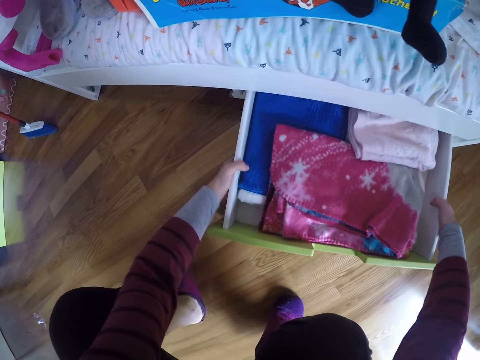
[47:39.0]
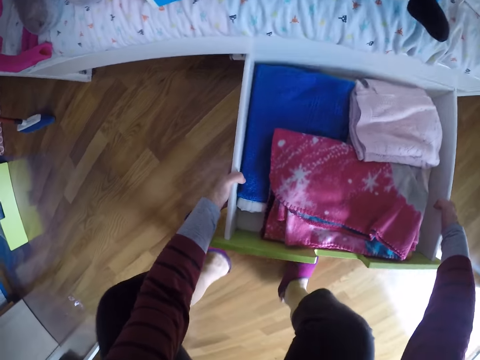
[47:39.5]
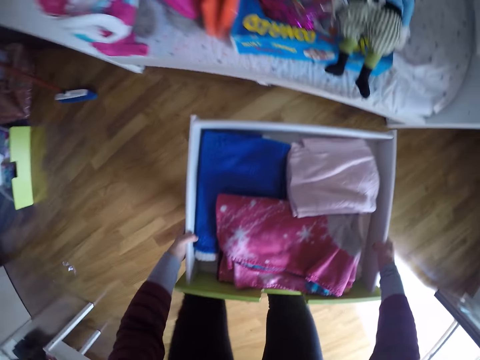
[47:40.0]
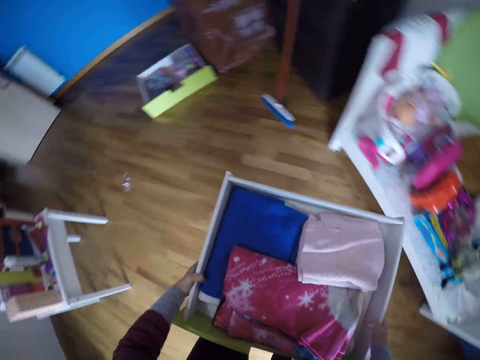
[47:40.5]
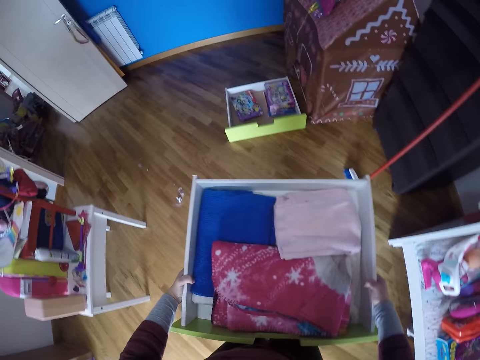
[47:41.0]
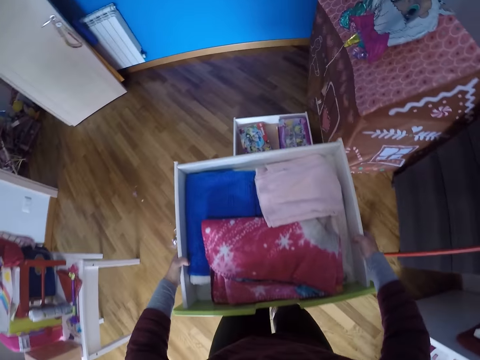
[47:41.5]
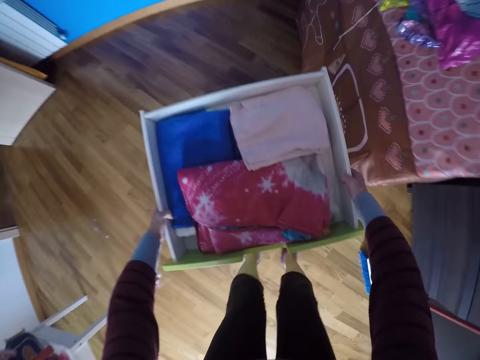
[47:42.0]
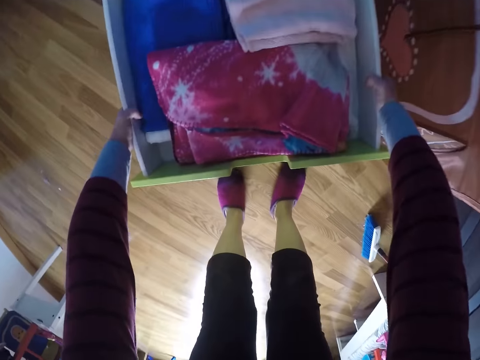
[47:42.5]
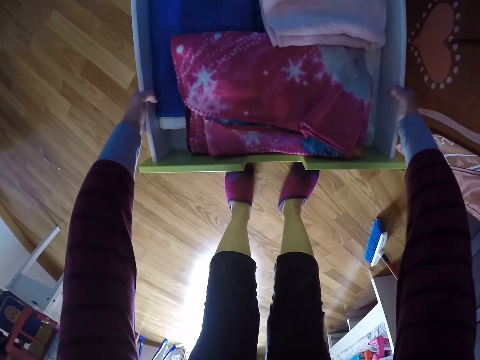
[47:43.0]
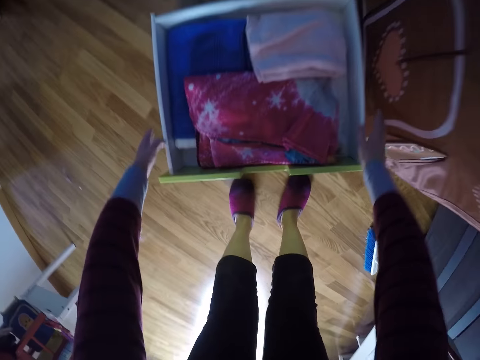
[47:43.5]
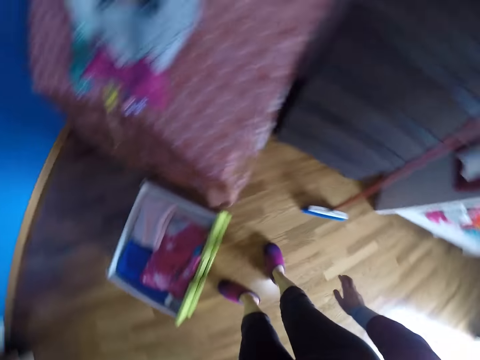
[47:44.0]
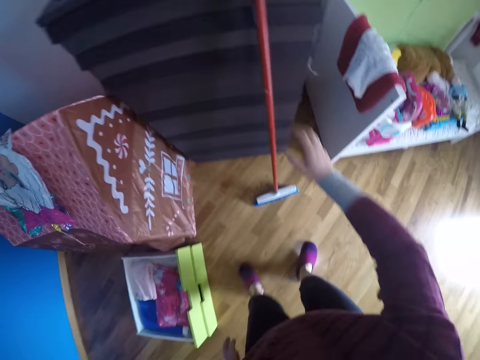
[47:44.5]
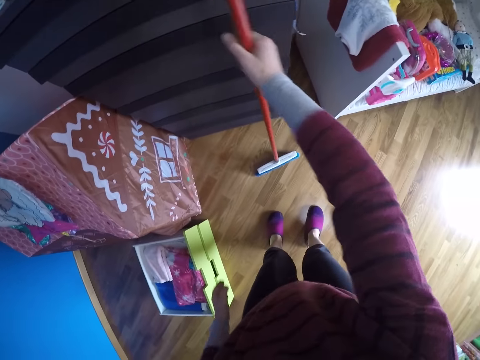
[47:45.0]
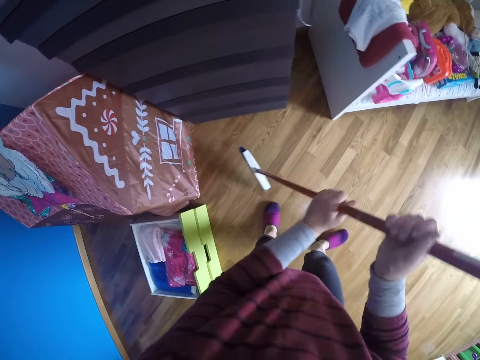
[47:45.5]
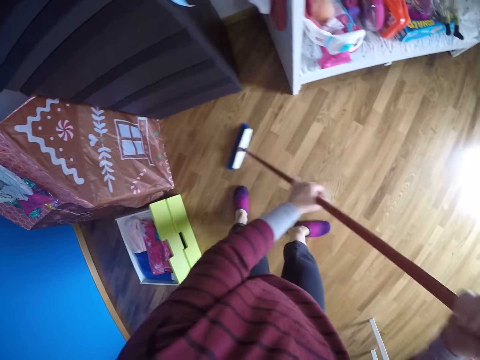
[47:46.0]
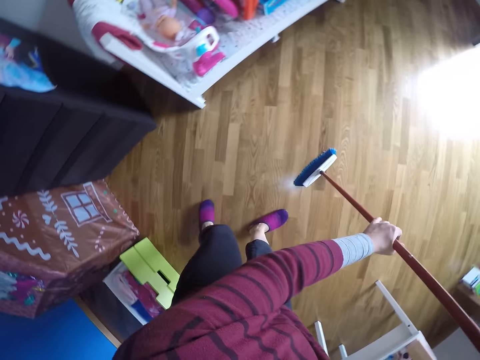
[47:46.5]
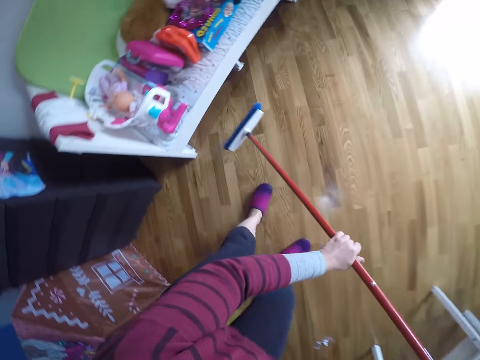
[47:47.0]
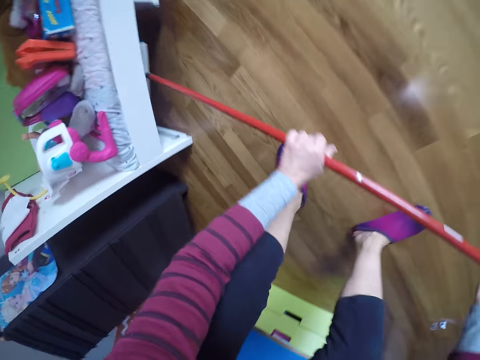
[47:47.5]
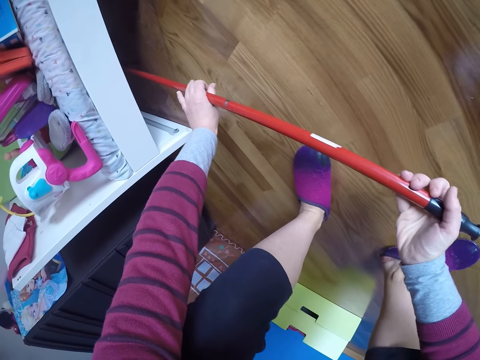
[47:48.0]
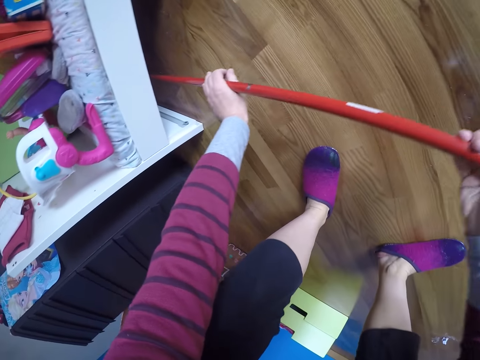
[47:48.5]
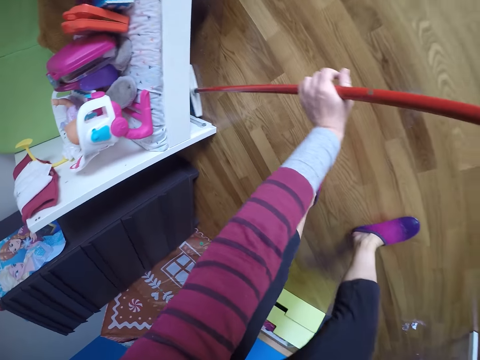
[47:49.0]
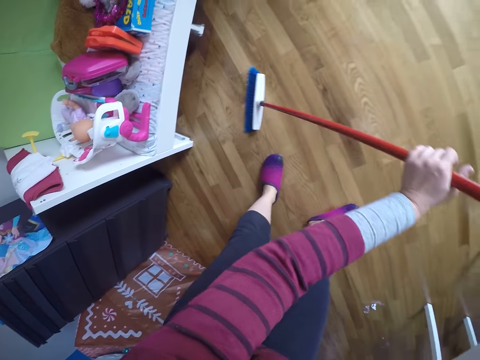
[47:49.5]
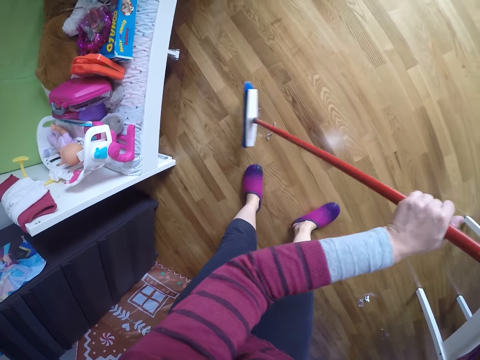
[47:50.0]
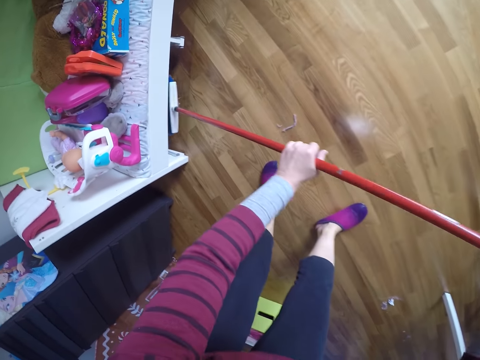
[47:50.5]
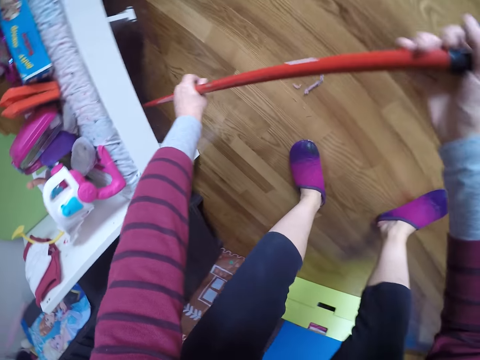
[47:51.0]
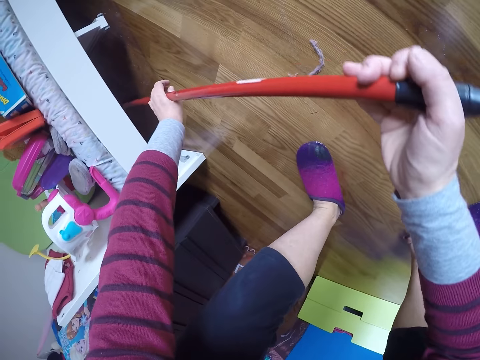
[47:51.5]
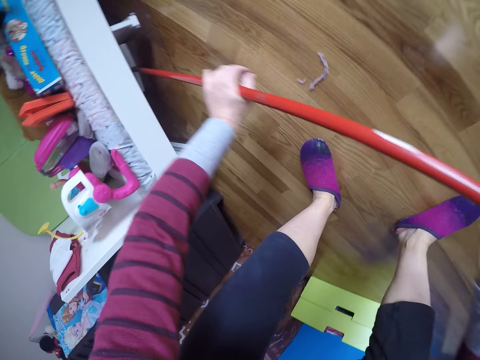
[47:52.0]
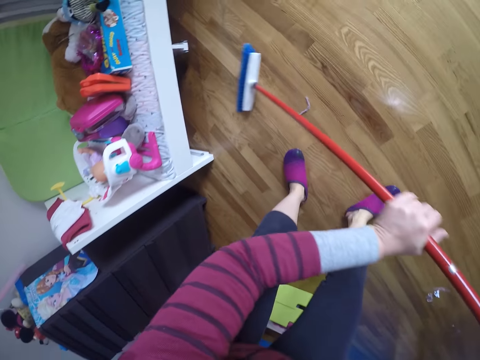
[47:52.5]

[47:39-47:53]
The camera wearer removes a drawer from the bed. They turn around and walk around. They drop the drawer compartment on the previous drawer compartment with both hands. They turn around. They sweep the floor of the room with the floor brush or long handled broom in both hands. They pick the long handled broom.

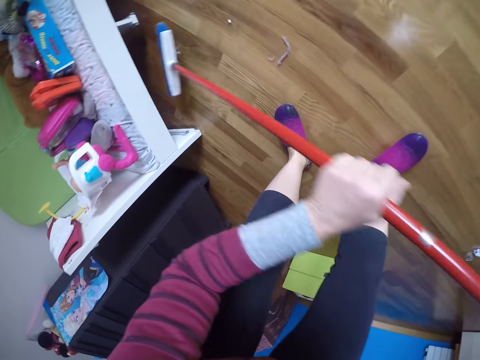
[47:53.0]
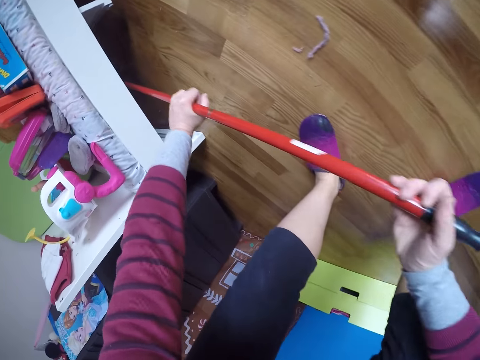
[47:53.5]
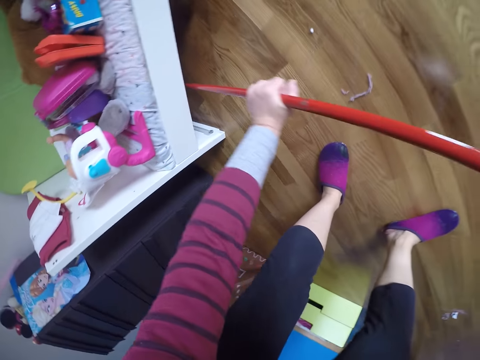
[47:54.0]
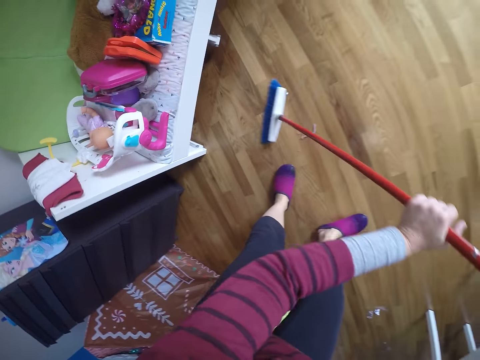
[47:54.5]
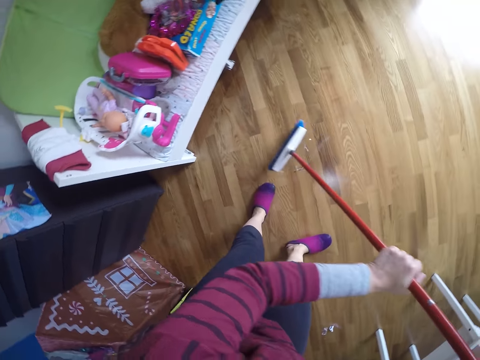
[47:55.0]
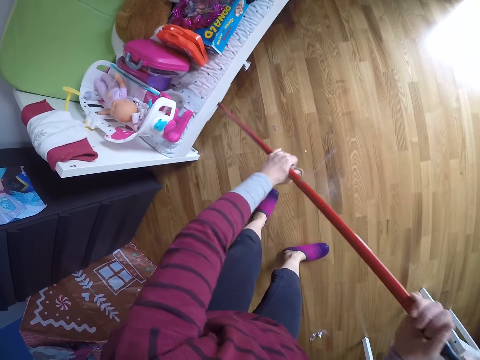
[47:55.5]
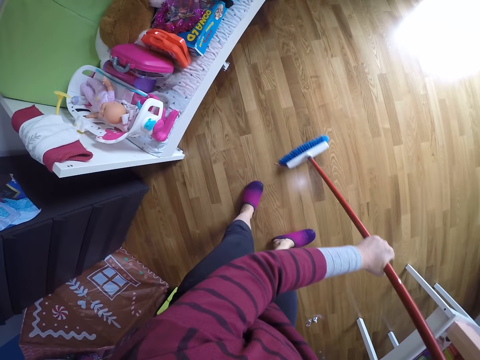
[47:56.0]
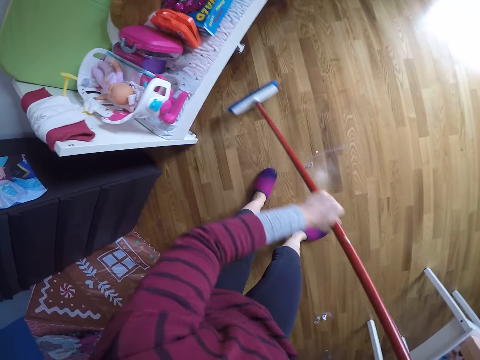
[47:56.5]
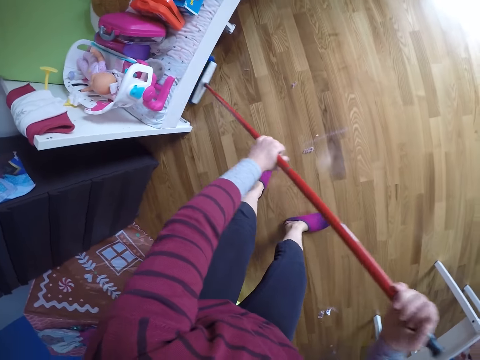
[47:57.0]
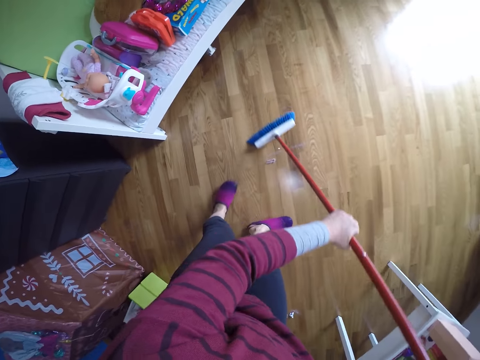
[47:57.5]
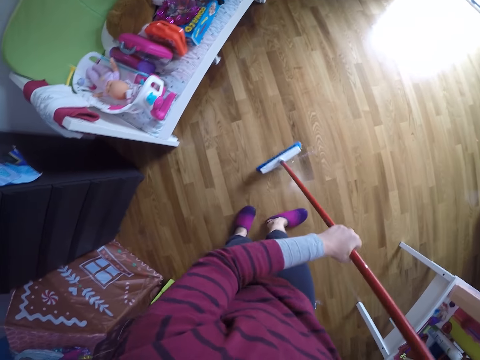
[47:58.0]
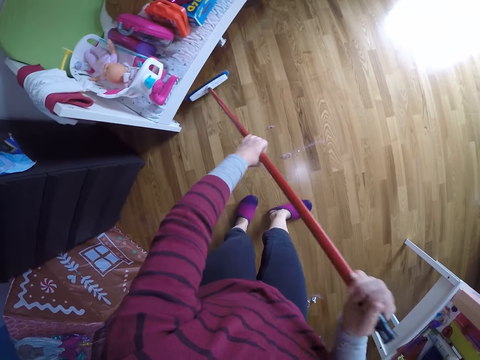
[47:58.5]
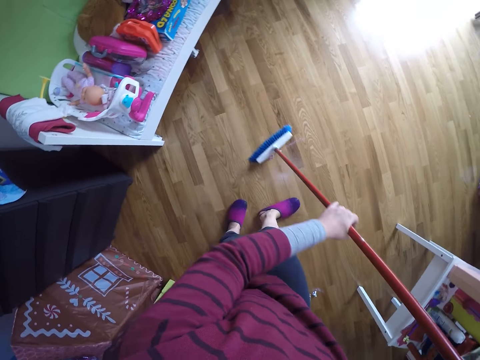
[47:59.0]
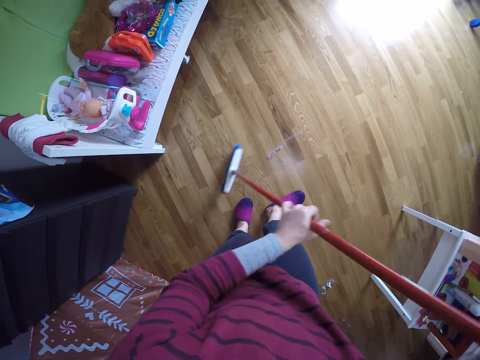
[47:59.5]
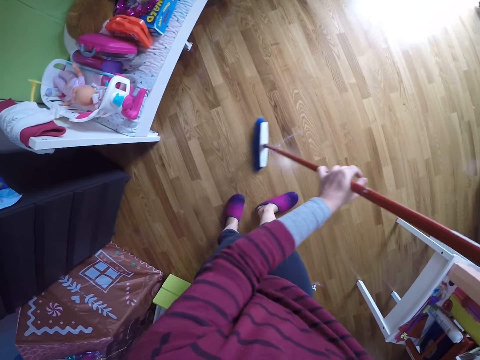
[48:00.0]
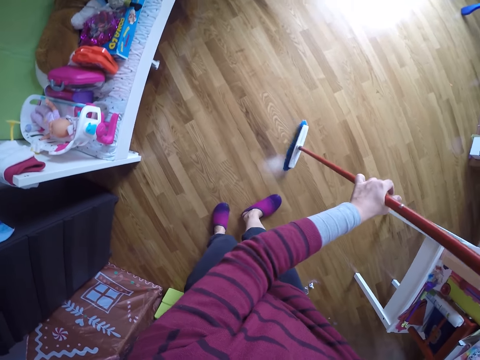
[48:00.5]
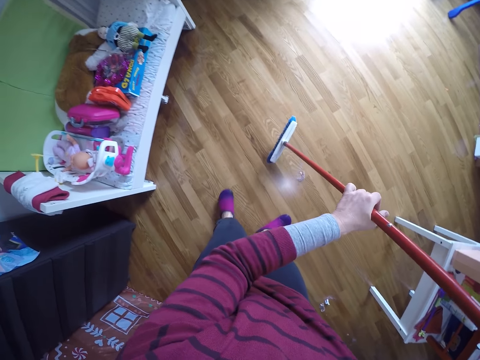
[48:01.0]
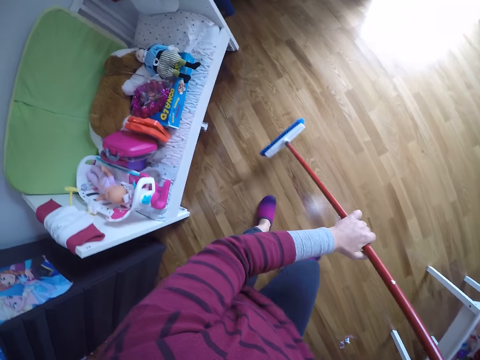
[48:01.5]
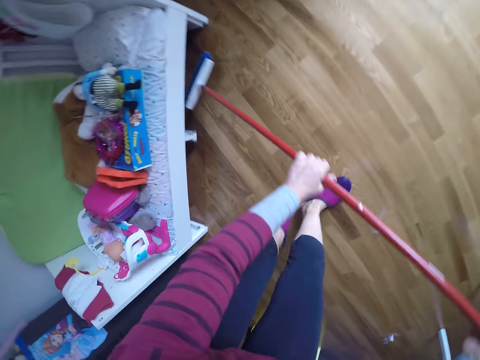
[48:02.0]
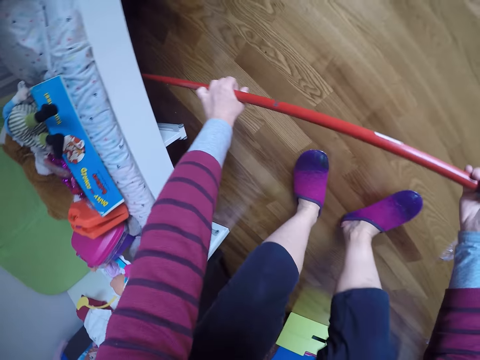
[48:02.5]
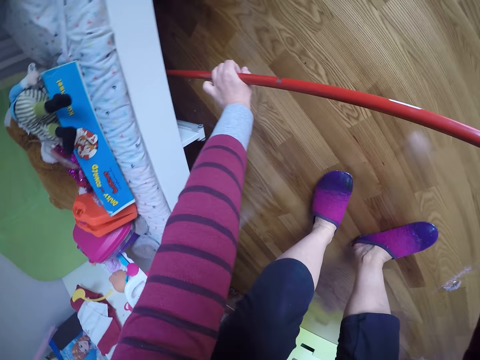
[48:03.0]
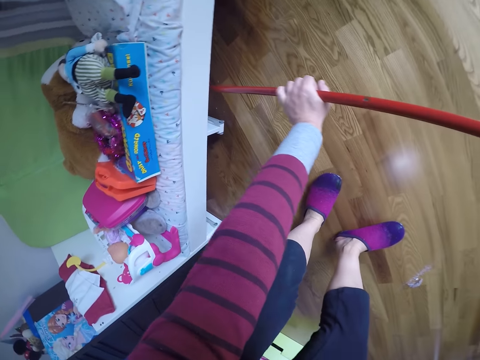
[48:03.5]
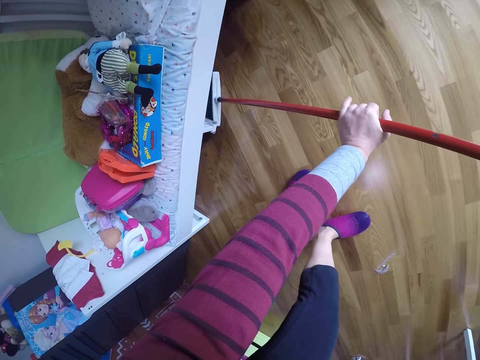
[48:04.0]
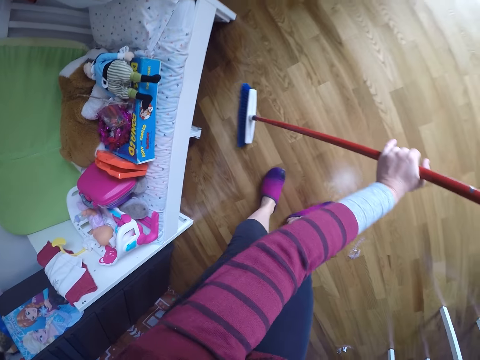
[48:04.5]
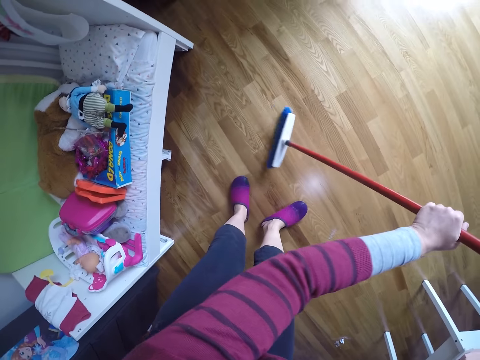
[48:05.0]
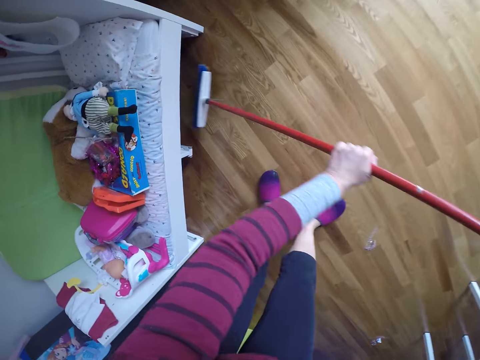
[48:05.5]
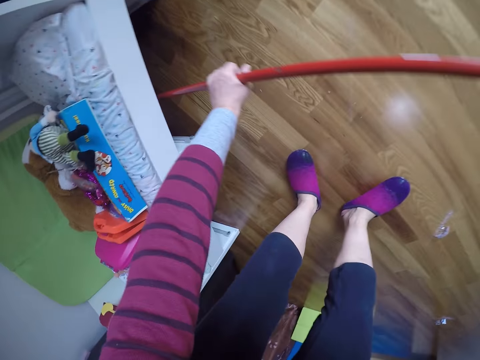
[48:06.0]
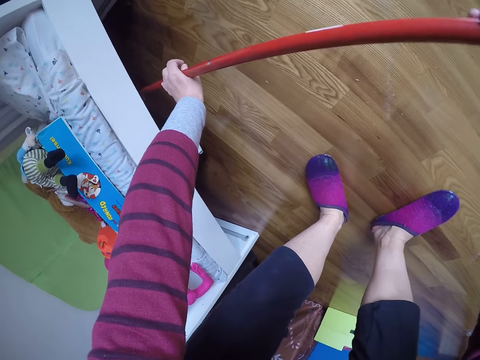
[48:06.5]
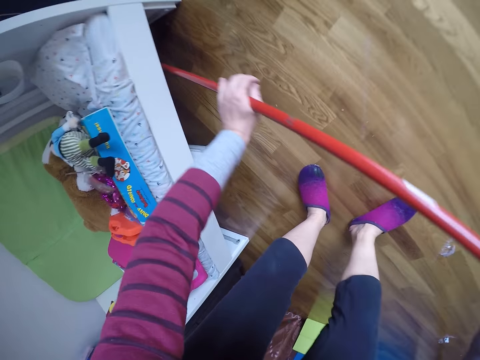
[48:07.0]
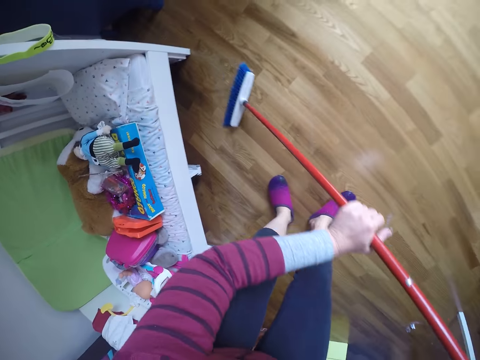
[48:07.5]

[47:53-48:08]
The camera wearer walks around and sweeps the house with a long handled broom.
